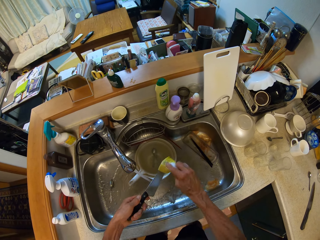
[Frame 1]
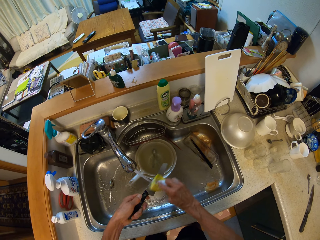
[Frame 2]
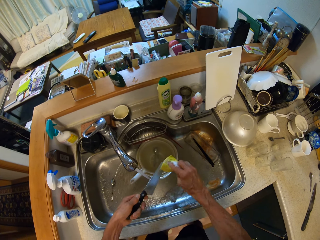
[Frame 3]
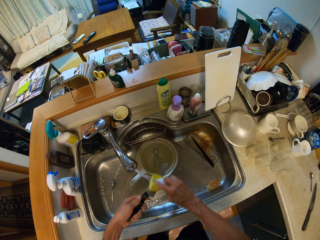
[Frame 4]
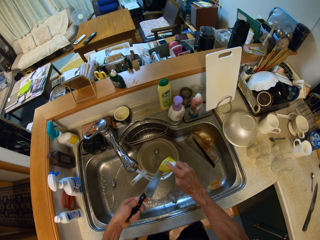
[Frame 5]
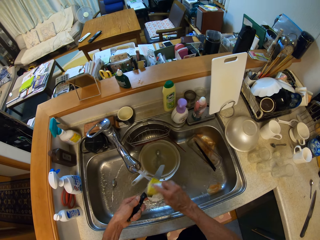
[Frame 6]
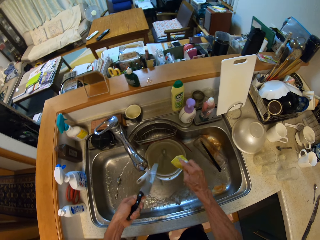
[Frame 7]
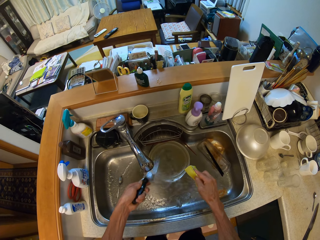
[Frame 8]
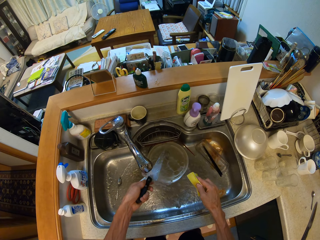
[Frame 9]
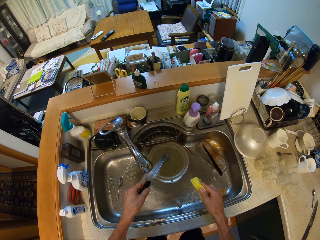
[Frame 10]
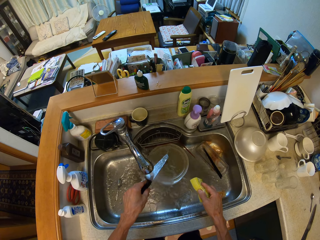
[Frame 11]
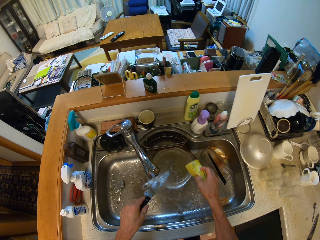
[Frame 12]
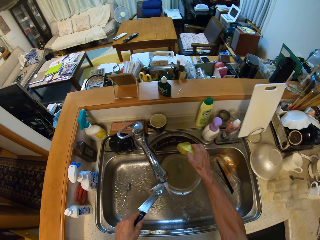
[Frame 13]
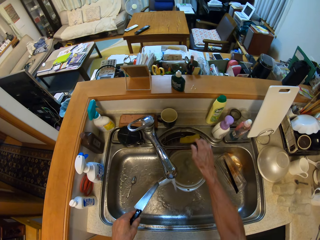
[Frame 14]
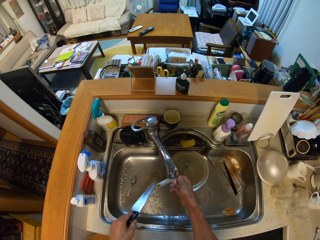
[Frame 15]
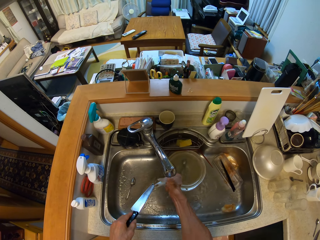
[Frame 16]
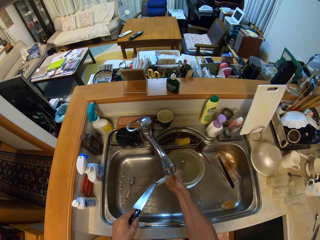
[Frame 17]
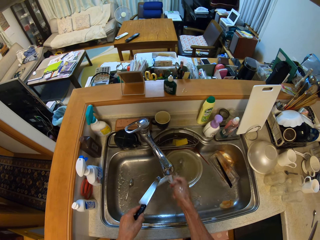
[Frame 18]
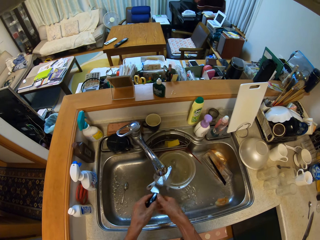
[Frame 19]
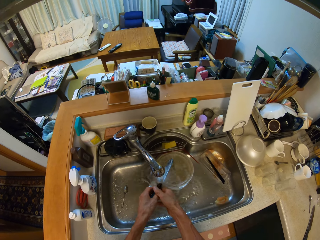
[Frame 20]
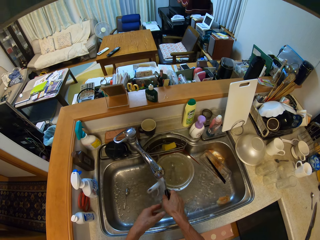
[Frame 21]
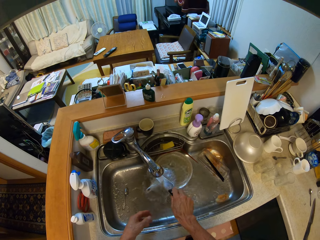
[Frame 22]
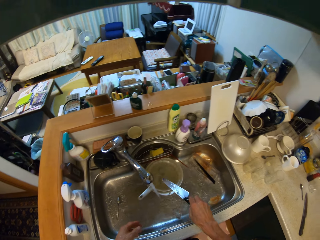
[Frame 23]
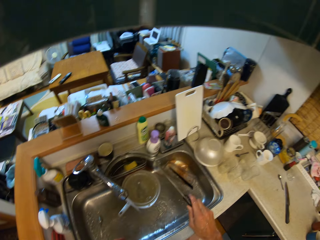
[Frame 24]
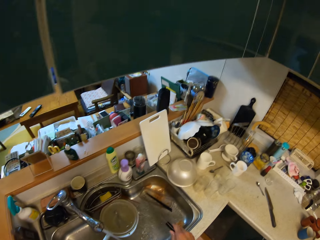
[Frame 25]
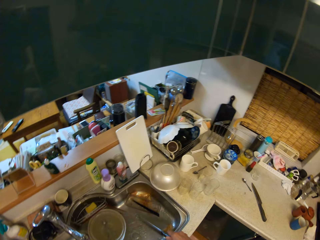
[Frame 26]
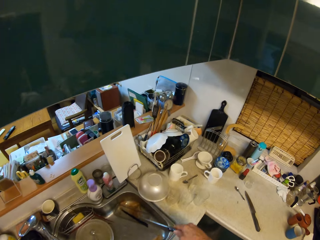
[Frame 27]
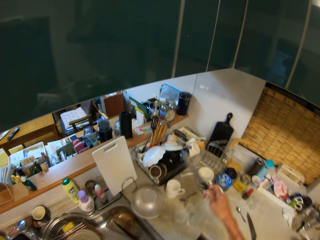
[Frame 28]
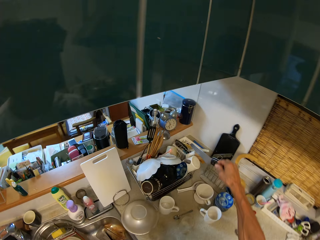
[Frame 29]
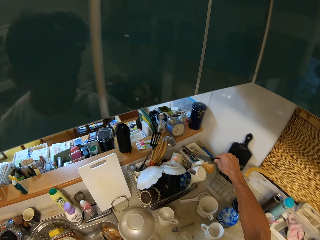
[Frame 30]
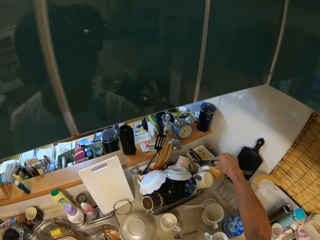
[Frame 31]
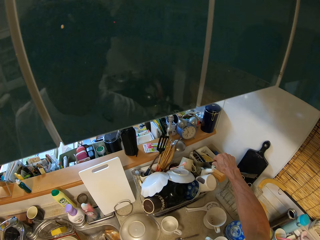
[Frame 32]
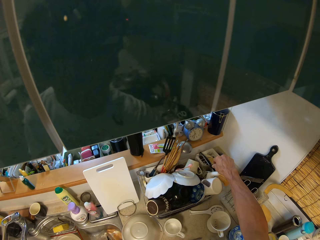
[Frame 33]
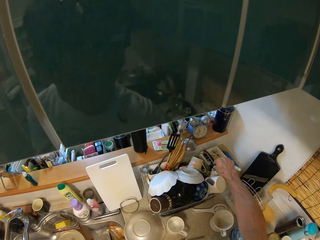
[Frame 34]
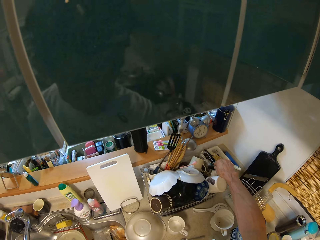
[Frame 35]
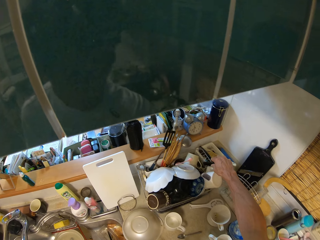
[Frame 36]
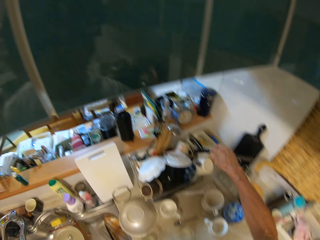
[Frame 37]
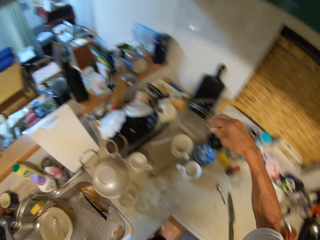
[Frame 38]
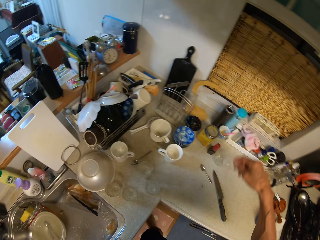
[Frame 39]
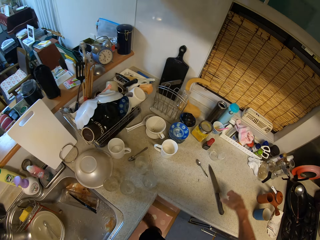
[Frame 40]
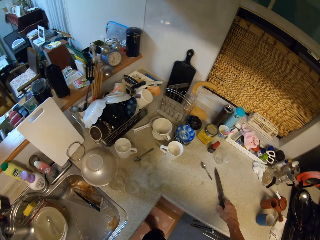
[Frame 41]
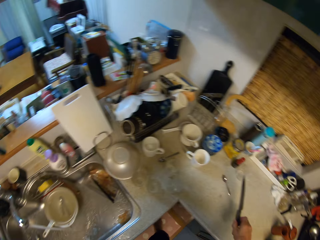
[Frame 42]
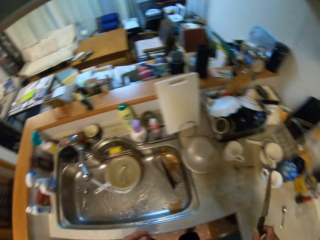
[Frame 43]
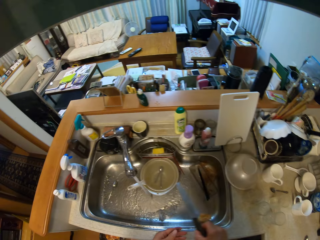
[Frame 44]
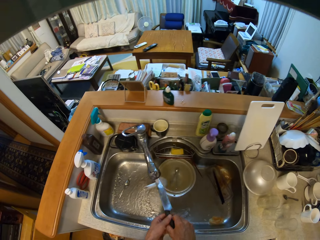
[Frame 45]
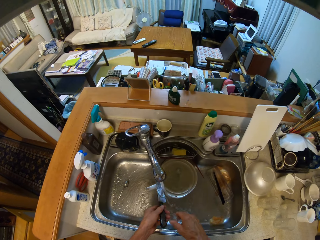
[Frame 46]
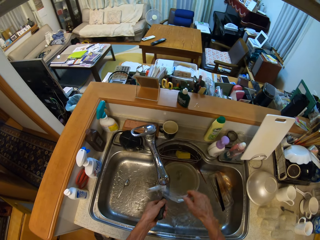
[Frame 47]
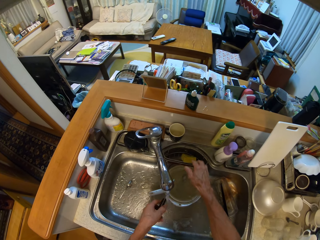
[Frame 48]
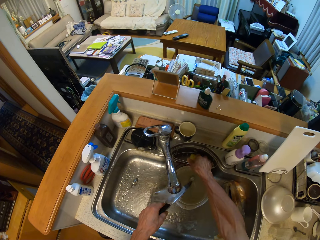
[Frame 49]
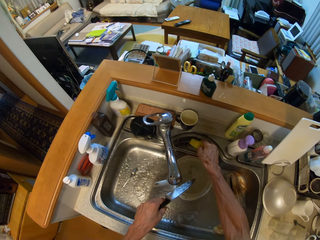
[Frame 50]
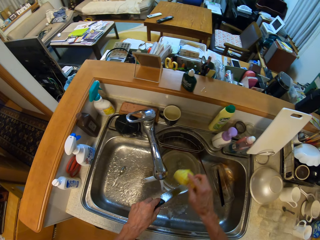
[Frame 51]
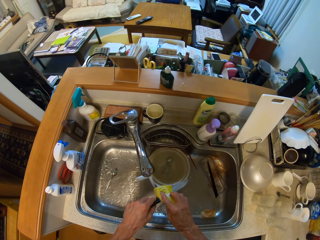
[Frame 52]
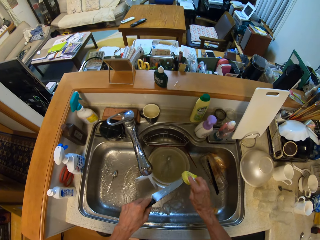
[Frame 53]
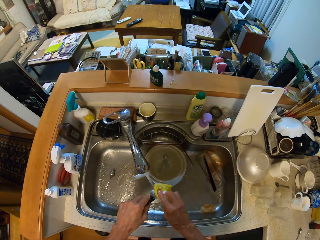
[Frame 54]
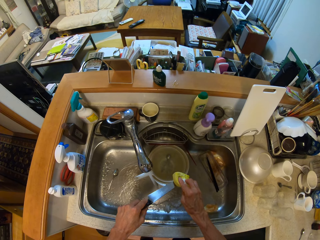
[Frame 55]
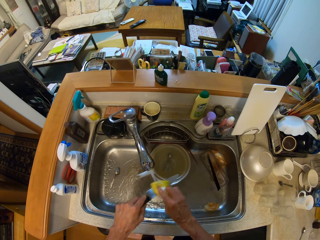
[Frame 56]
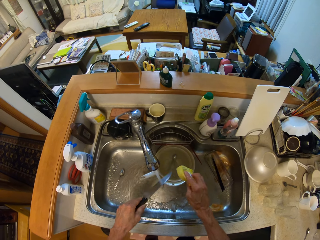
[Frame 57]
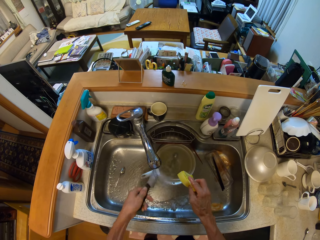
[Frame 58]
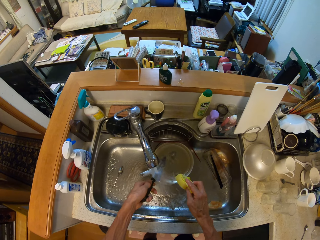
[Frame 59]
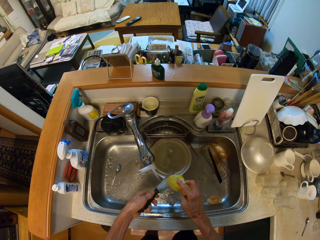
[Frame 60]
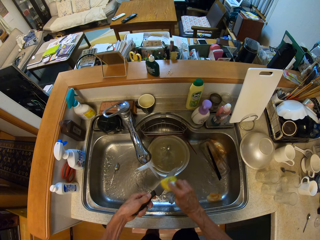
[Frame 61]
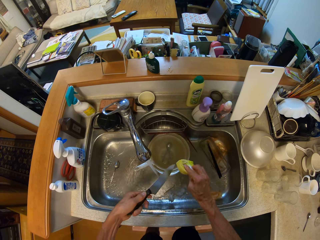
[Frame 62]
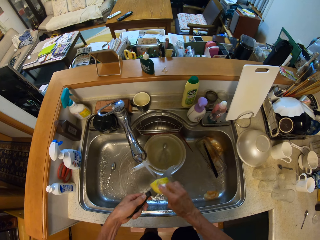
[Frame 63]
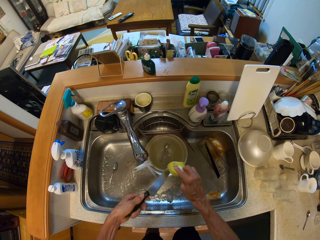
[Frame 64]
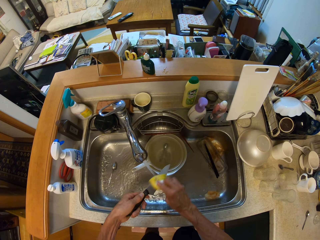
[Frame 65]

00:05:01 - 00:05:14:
The camera wearer rinses the knife in the basin. He drops the foam in his right hand in the basin. He rinses his right hand in the basin. He rinses the knife in the basin. He drops the knife in a tray on the table. He picks up another knife from the table with his right hand. He rinses the knife in the basin. He picks up the foam from the basin with his right hand. He washes the knife in the basin with the foam in his right hand.

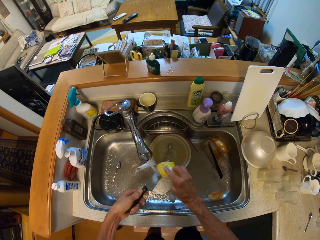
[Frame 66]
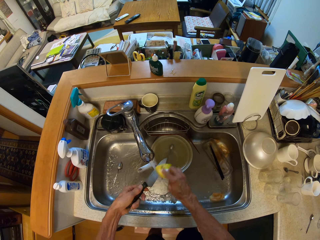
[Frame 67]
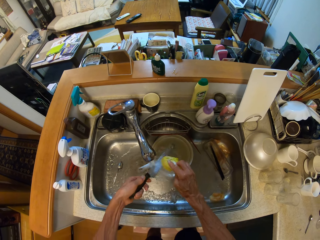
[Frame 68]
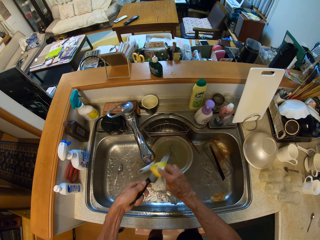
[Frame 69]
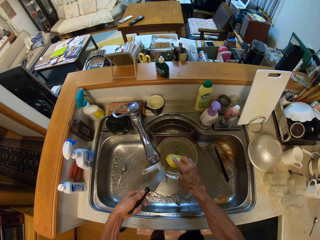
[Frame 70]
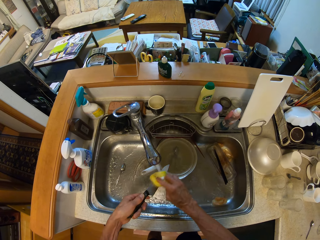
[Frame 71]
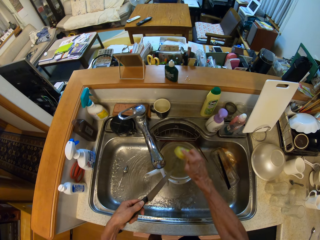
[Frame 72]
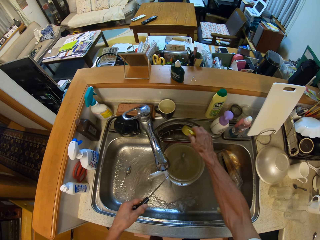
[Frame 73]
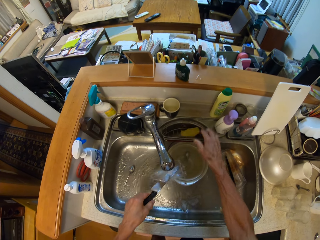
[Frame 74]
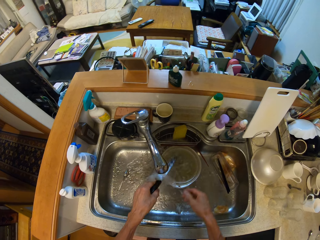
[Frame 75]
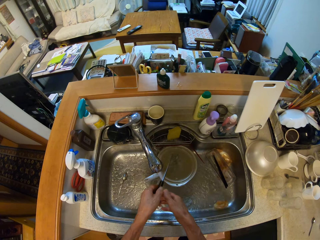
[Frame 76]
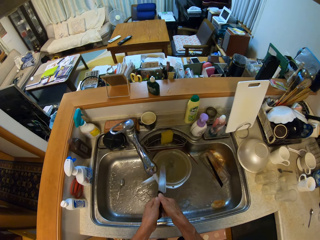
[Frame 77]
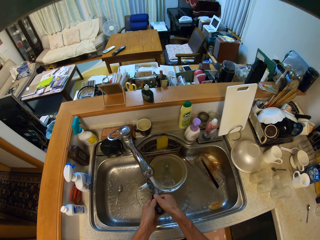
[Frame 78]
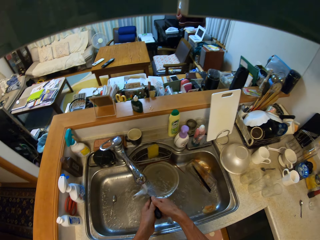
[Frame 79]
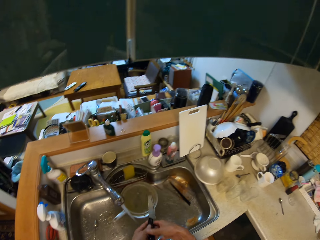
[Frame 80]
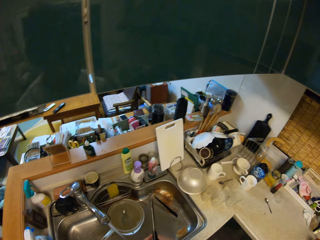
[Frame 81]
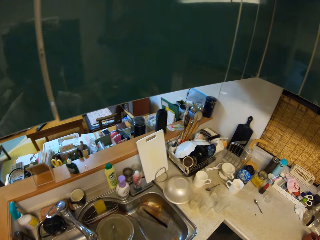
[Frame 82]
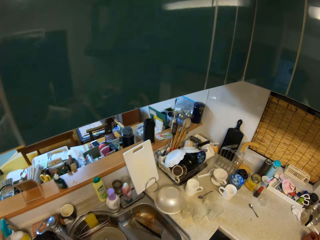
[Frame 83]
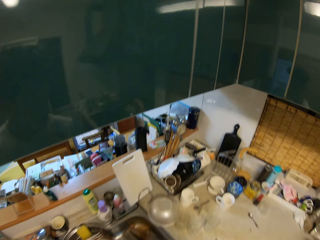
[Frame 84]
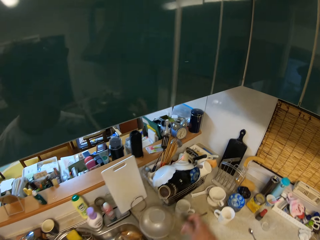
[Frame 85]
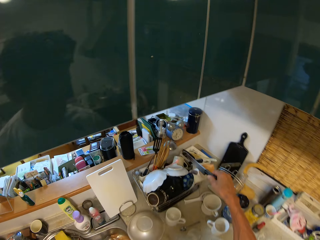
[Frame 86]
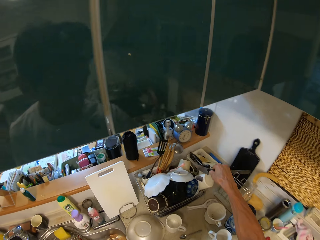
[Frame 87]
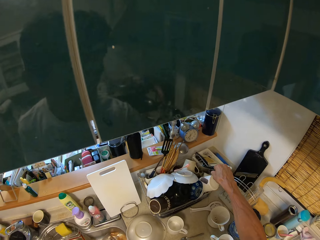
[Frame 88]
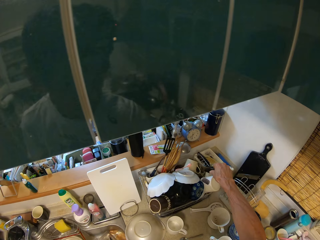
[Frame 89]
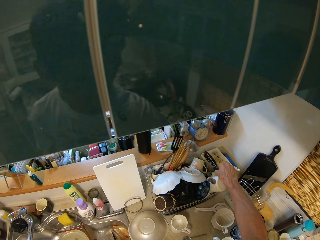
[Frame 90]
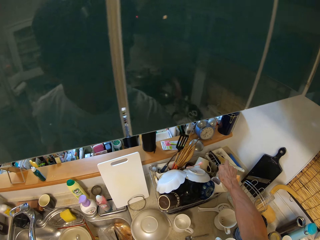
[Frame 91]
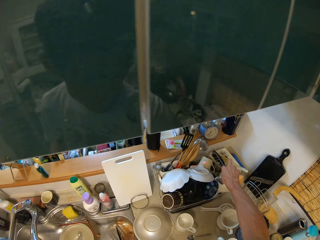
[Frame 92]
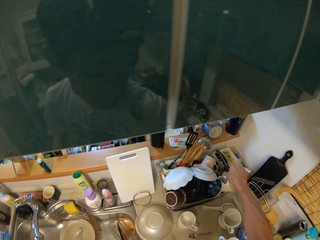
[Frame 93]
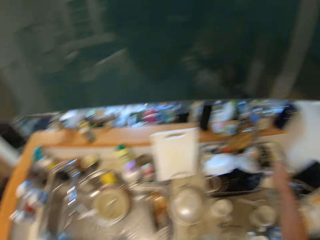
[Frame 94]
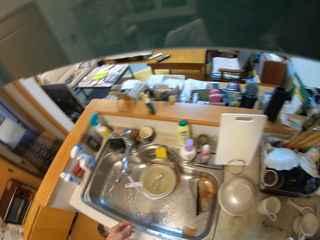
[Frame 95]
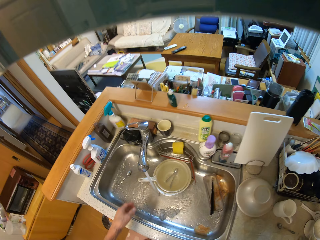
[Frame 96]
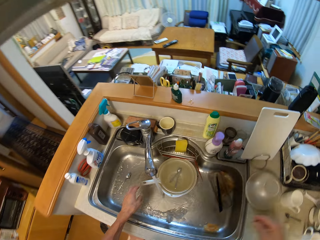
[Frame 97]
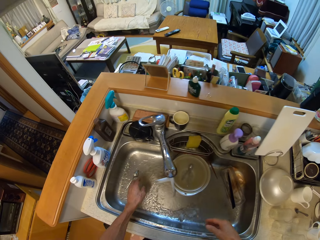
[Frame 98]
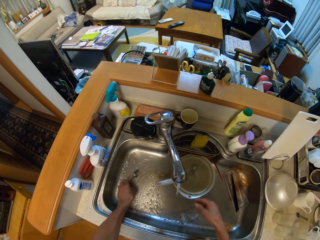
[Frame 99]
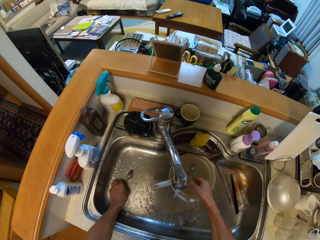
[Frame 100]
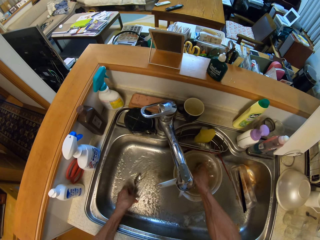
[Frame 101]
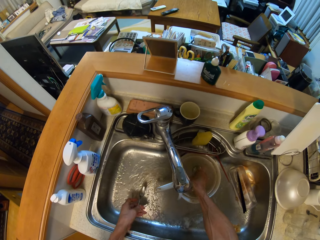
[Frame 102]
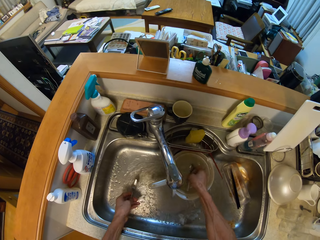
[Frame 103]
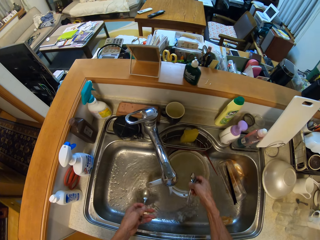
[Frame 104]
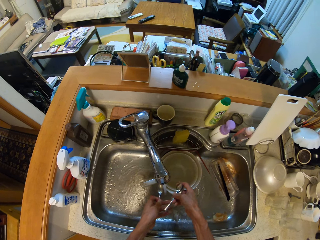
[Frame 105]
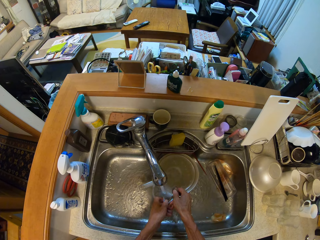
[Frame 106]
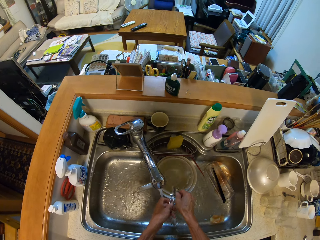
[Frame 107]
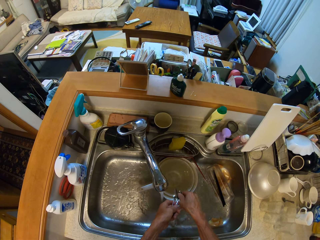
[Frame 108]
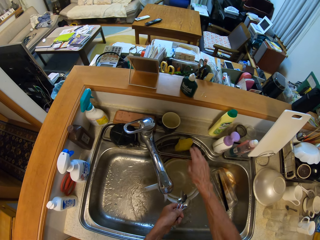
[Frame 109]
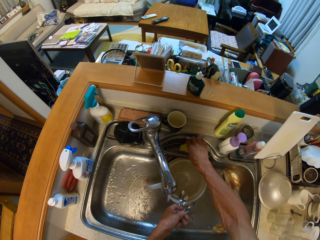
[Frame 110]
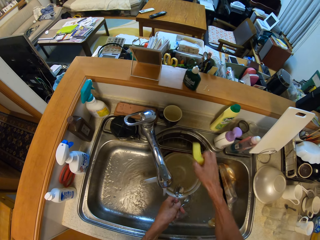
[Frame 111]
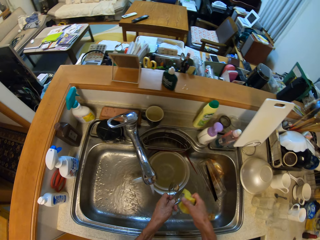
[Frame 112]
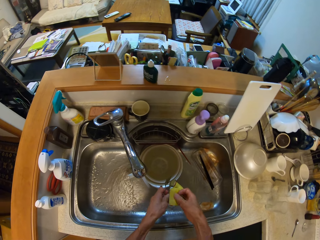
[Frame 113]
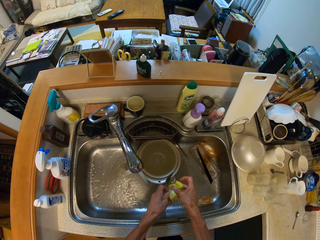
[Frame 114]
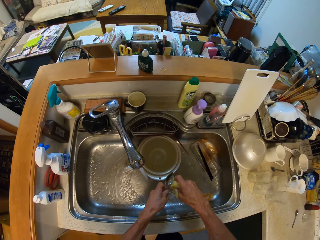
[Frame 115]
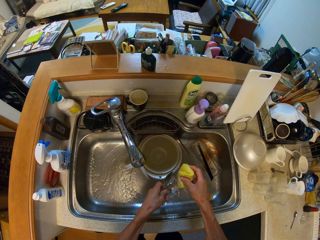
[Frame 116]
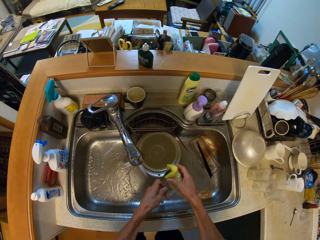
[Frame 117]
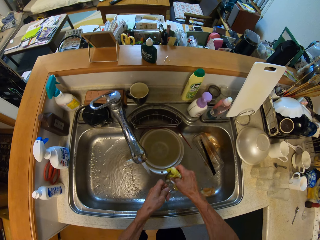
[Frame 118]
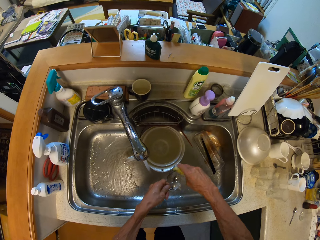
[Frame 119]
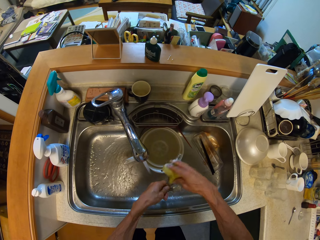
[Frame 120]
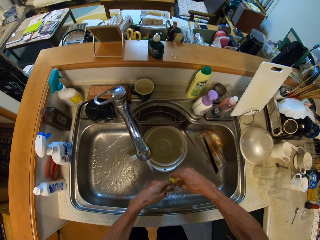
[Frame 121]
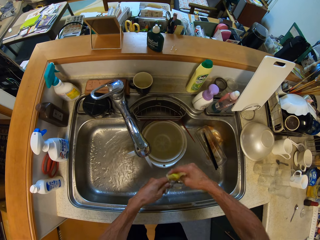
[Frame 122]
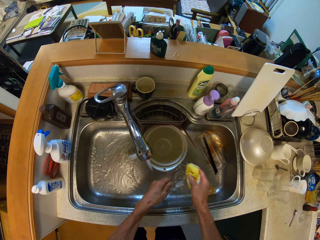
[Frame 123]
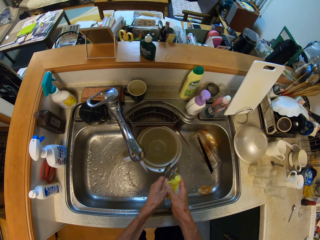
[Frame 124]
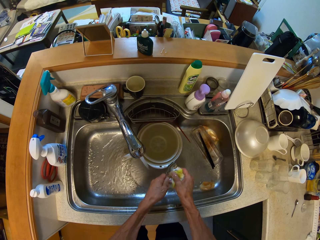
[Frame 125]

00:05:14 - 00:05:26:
The camera wearer drops the foam in the wash basin with his right hand. He rinses the knife in the wash basin. He drops the knife in a tray on the table with his right hand. He picks up a spoon from the wash basin with his left hand. He picks up another spoon from the wash basin with his right hand. He passes the spoon from his right hand to his left hand. He picks up the foam from the basin with his right hand. He washes the spoons with the foam in his right hand.
